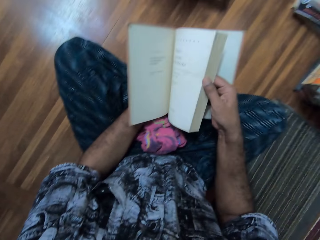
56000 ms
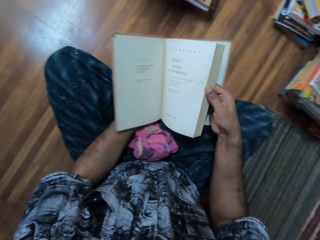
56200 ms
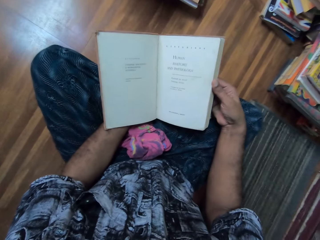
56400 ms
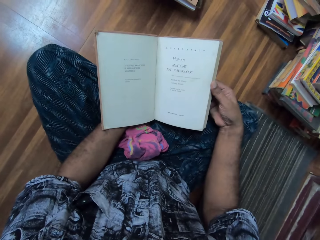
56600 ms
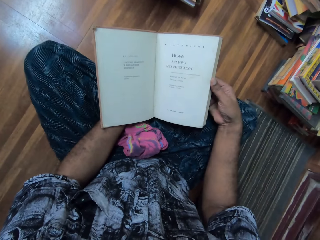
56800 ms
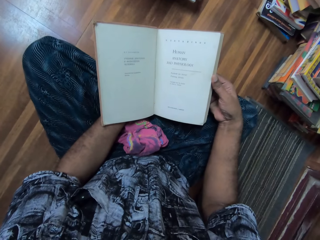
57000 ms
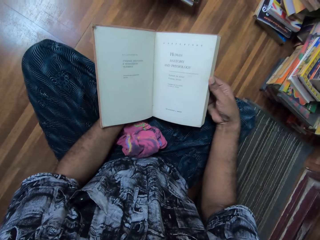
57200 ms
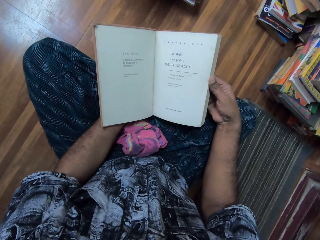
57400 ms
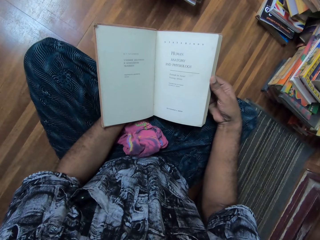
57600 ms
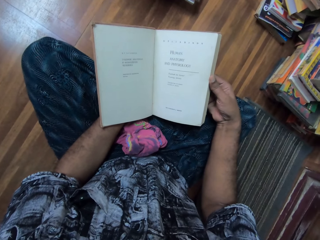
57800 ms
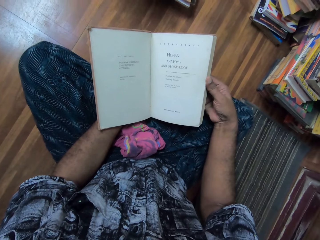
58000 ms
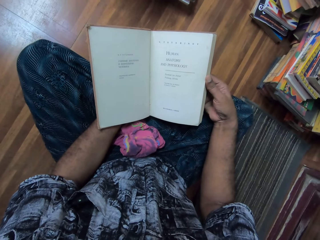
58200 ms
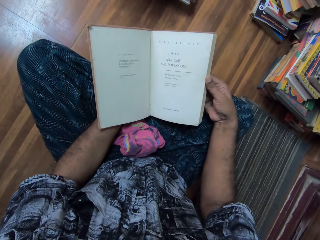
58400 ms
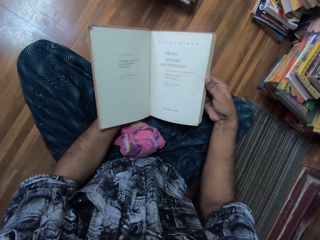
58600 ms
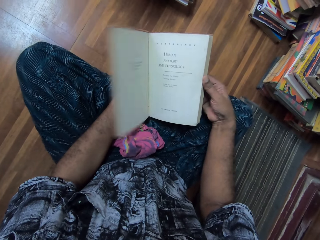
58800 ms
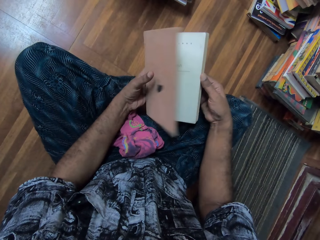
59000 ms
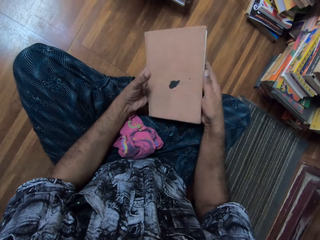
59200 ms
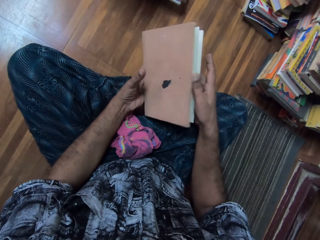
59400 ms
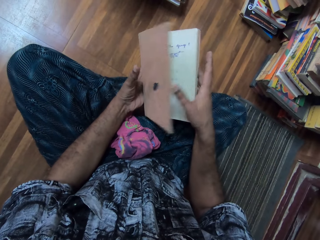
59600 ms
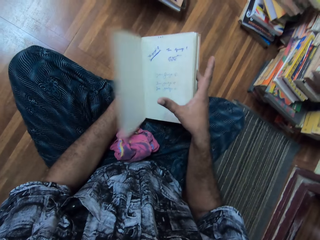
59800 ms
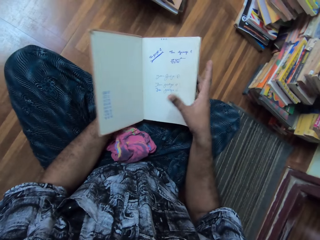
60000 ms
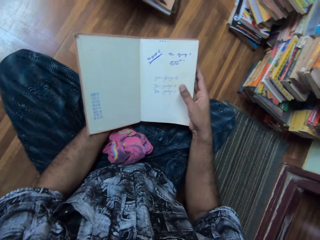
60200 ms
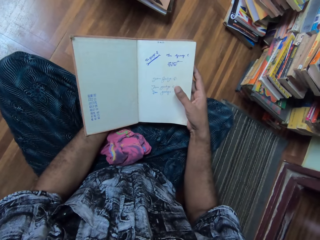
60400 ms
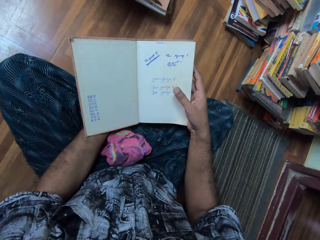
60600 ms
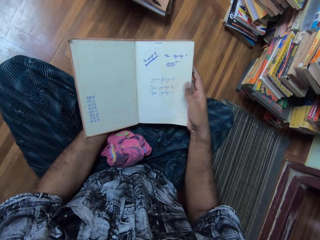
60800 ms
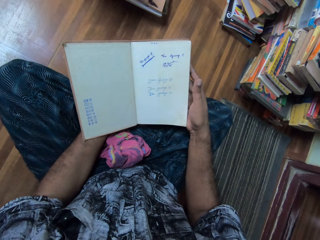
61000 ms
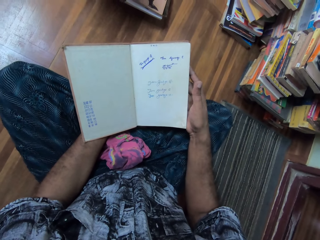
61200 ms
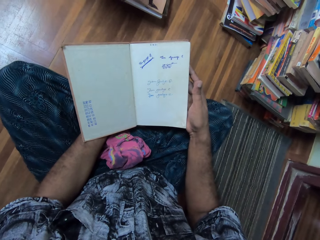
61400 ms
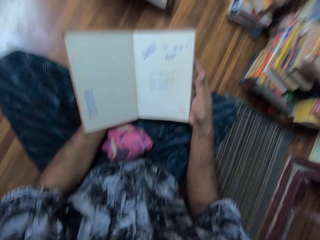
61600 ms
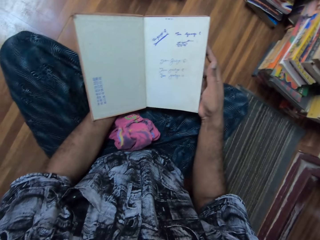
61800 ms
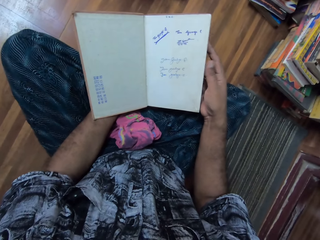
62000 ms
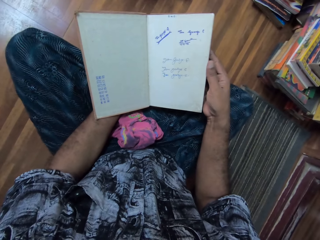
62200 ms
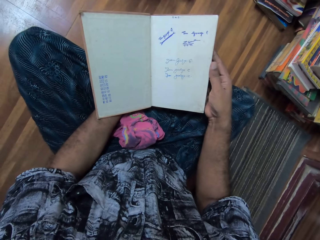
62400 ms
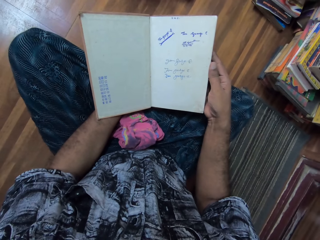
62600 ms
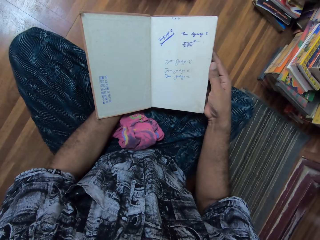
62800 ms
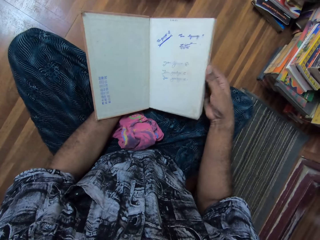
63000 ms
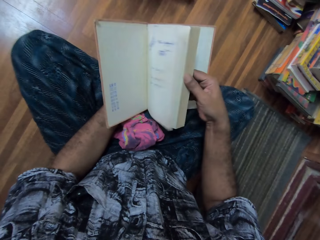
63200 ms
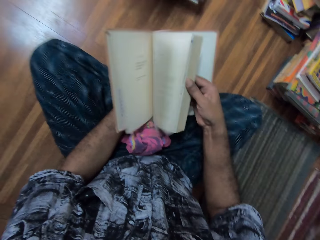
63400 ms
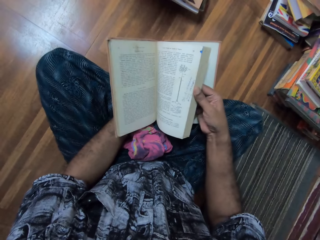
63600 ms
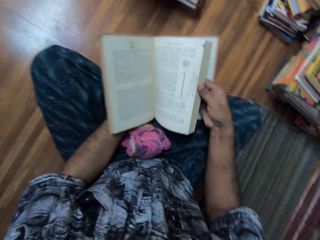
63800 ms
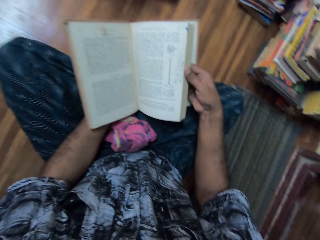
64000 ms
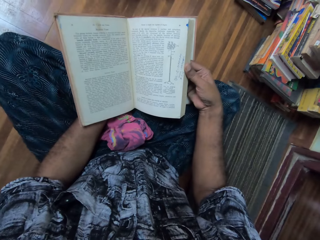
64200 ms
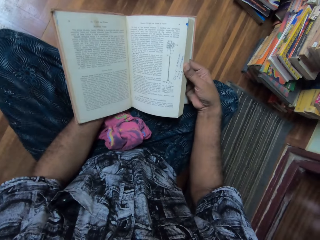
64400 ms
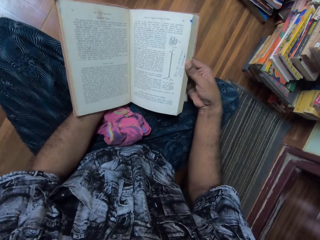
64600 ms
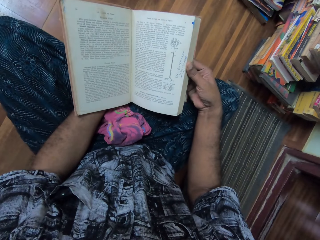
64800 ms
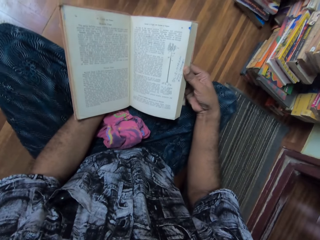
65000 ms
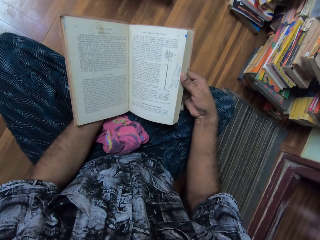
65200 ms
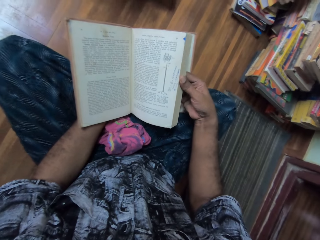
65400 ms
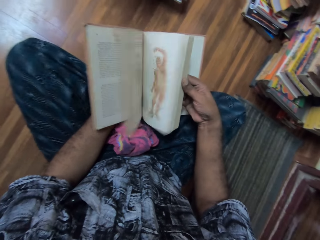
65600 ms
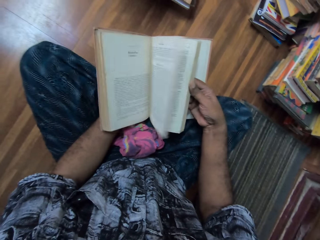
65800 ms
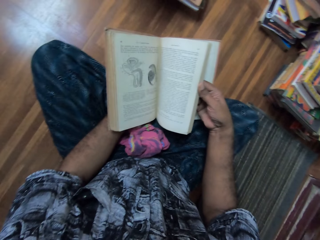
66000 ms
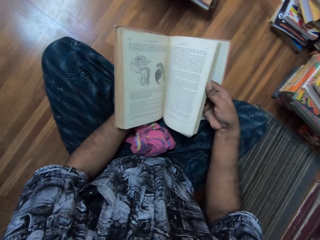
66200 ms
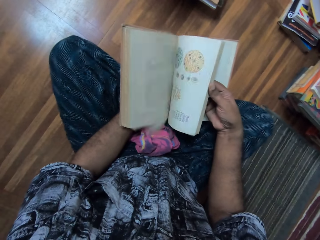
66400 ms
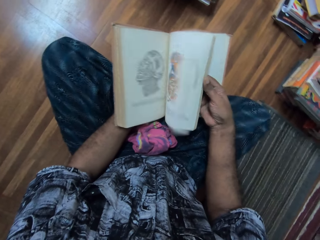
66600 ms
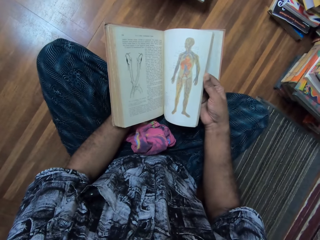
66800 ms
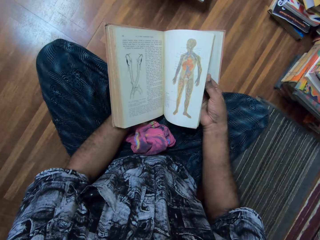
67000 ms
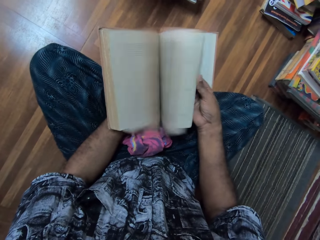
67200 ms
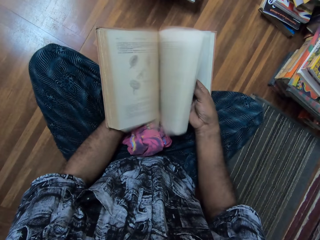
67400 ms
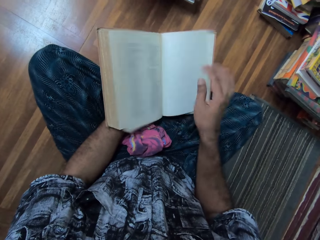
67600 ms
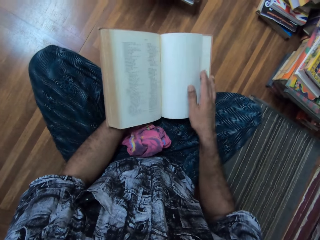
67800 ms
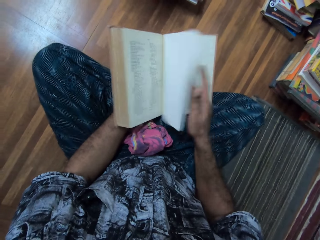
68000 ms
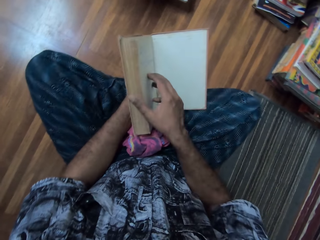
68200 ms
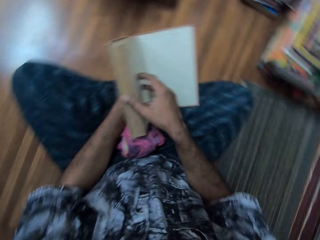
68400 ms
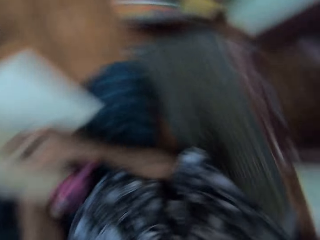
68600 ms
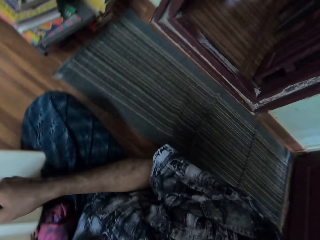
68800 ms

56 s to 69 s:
The camera wearer adjusts the book. They stare at the book. They adjust the book. They read the book. They adjust the book. They stare at the book. They flip the book pages. They adjust the book. They flip the book pages.

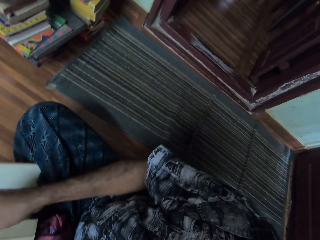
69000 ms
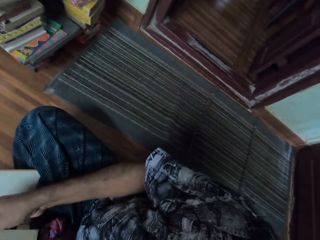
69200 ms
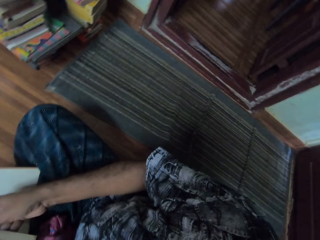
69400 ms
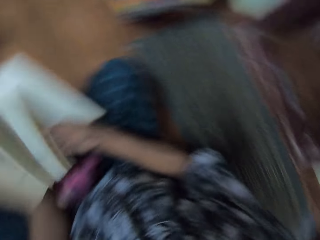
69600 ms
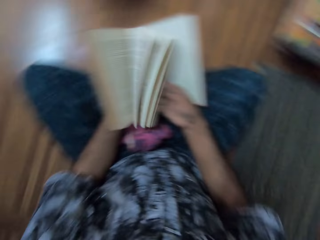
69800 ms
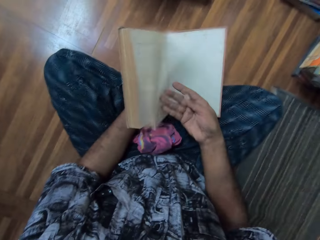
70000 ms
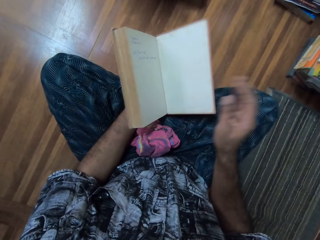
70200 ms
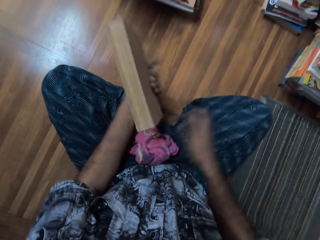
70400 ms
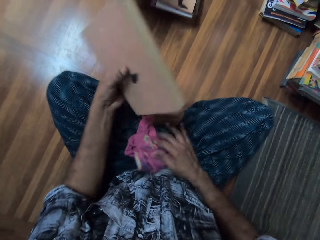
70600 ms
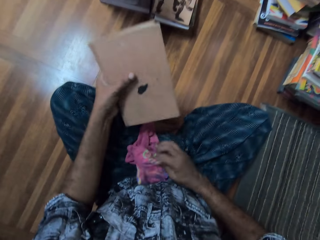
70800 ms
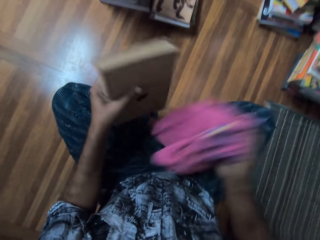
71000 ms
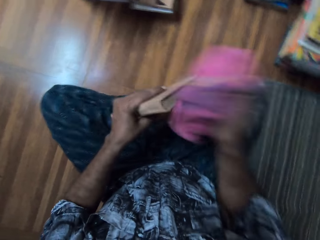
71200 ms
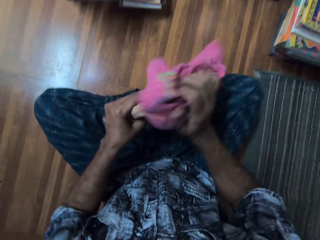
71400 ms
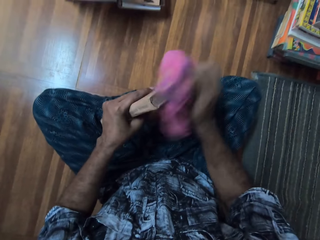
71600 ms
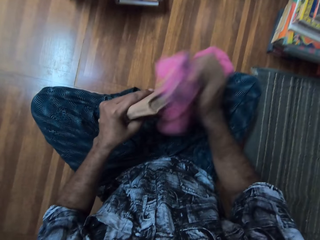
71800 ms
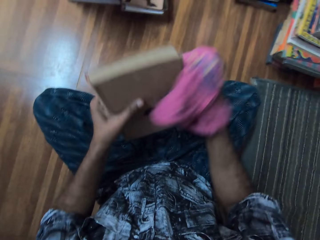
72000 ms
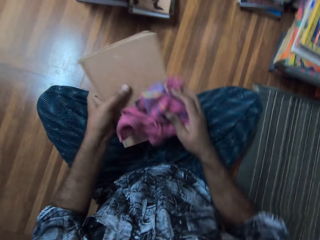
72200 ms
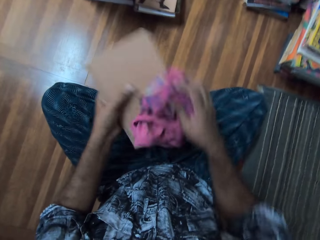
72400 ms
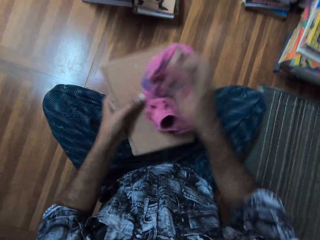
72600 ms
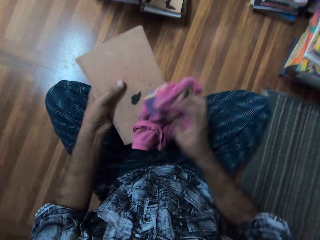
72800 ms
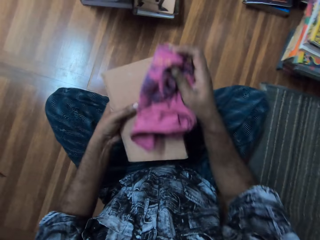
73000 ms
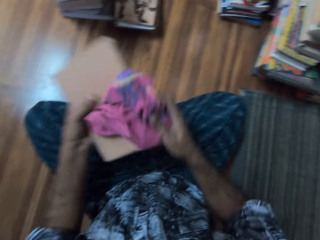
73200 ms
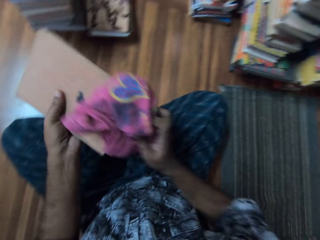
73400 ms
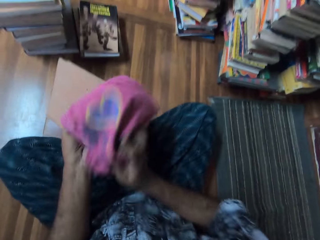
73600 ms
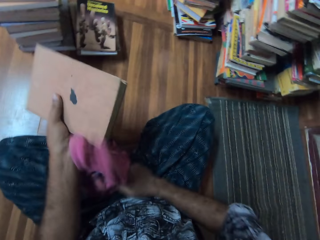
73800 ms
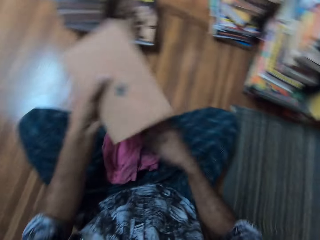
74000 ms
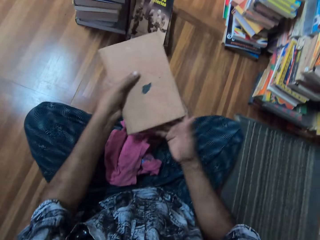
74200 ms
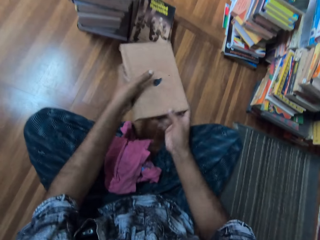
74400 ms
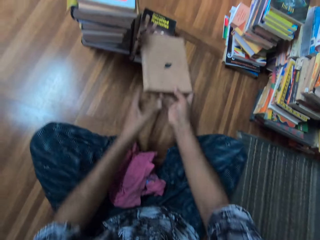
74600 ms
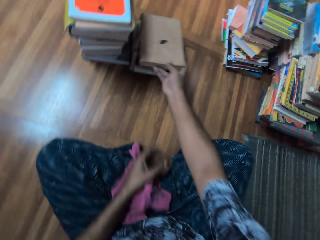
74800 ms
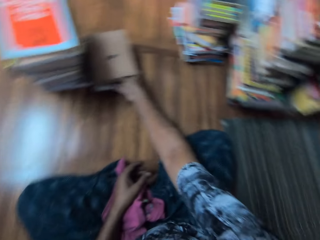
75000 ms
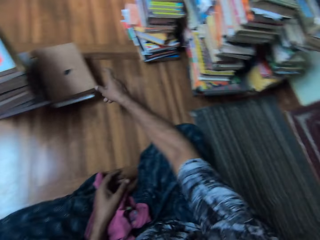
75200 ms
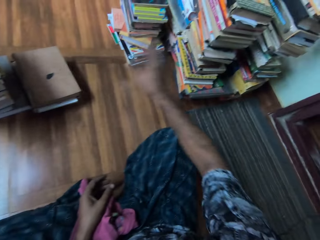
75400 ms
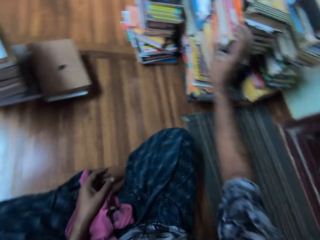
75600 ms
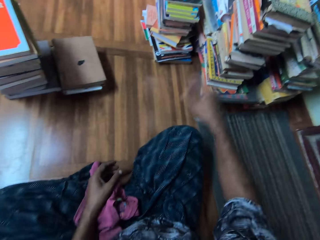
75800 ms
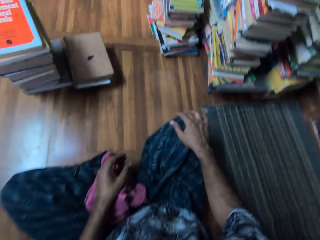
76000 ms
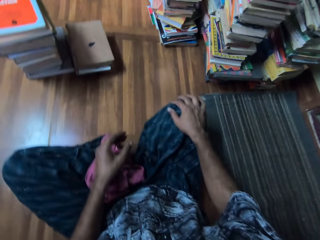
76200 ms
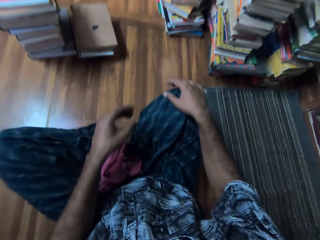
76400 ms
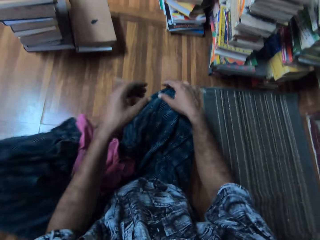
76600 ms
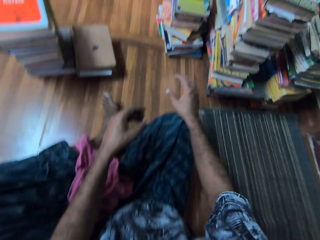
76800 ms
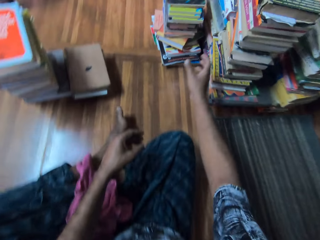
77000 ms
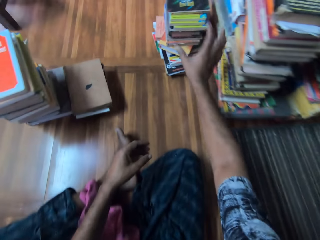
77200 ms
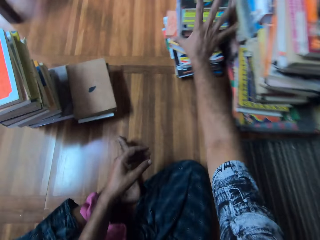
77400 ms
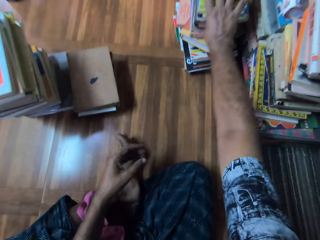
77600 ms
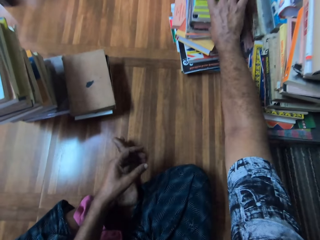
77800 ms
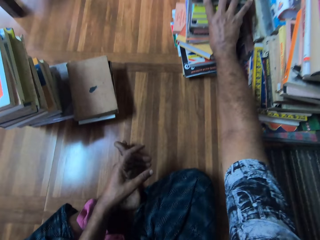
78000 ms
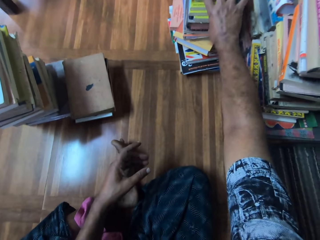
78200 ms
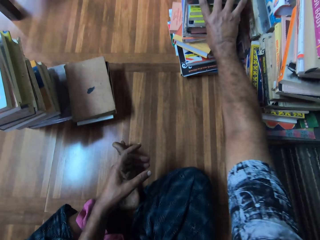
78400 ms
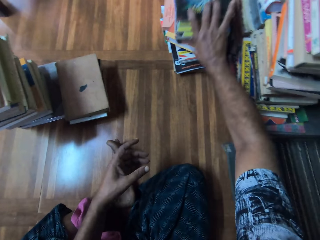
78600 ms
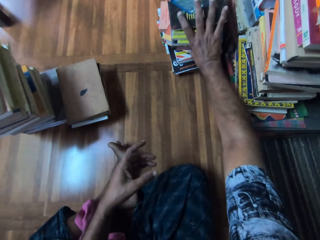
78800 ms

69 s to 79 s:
The camera wearer looks aside. They adjust the book. They pick the cloth. They wipe the book with the cloth. They drop the cloth. They place the book on the other books. They stretch a hand. They put the hand on the knees. They adjust the leg. They hold the books.
